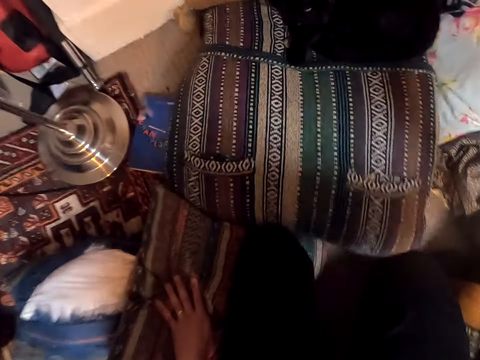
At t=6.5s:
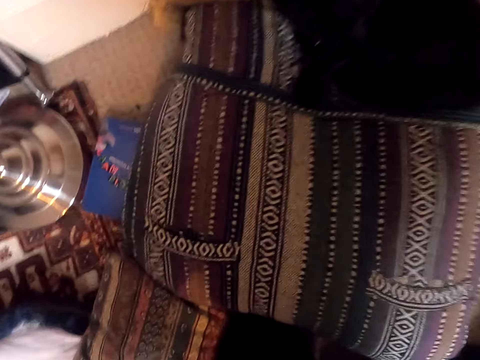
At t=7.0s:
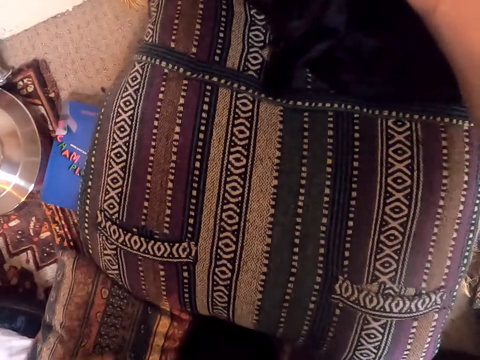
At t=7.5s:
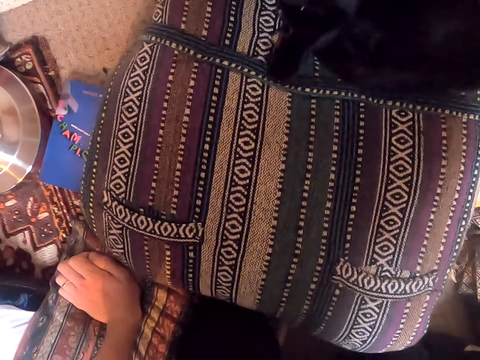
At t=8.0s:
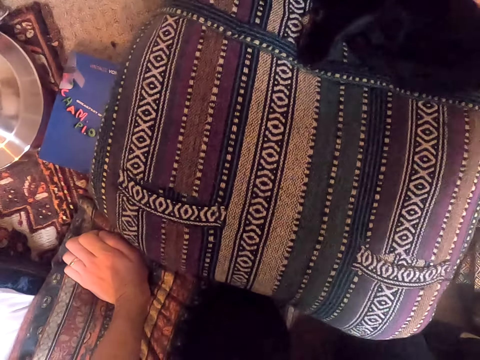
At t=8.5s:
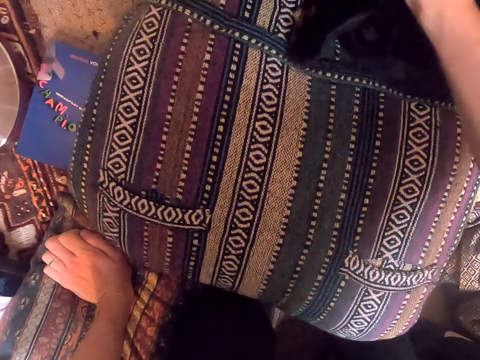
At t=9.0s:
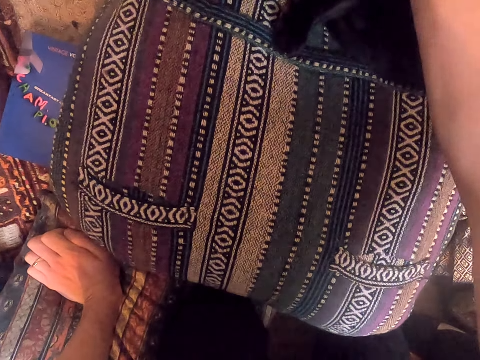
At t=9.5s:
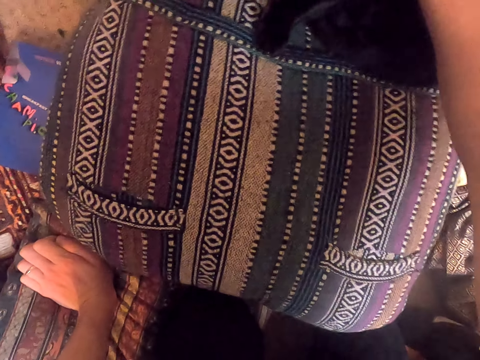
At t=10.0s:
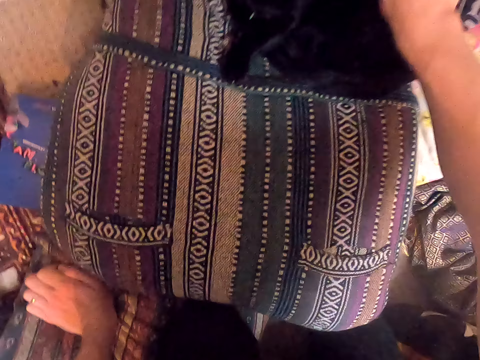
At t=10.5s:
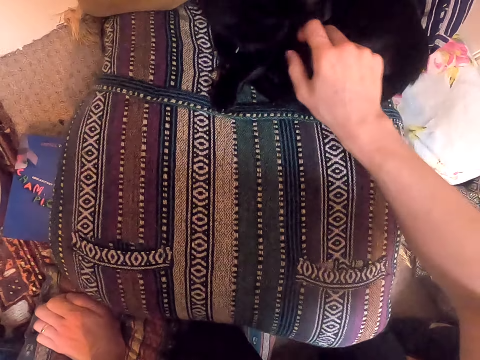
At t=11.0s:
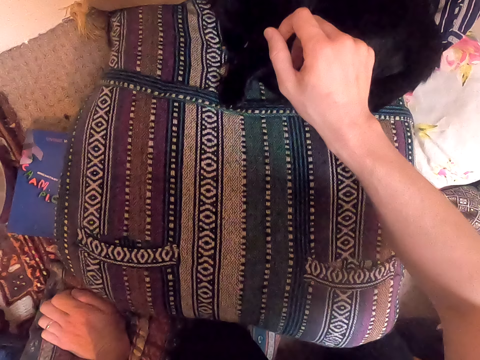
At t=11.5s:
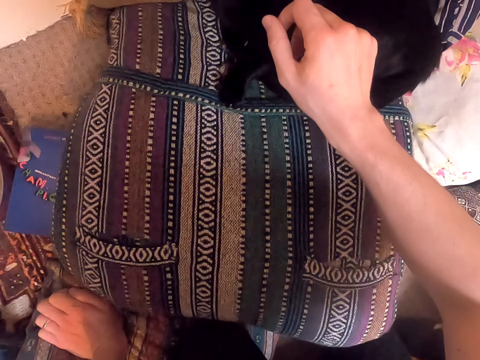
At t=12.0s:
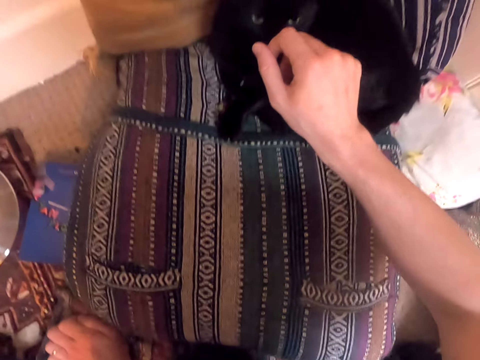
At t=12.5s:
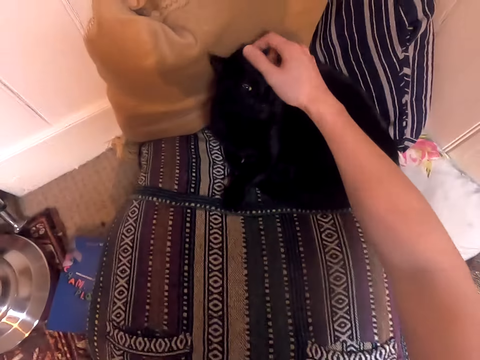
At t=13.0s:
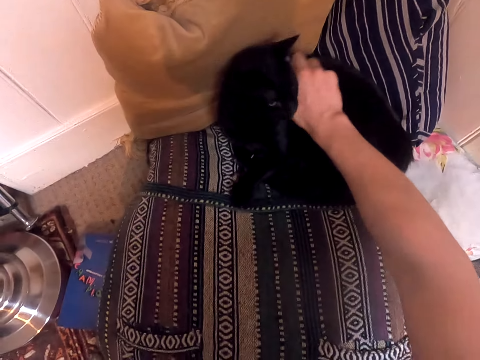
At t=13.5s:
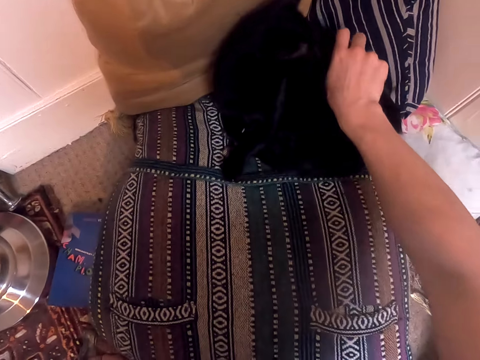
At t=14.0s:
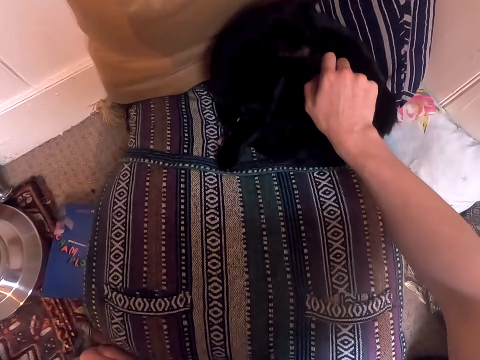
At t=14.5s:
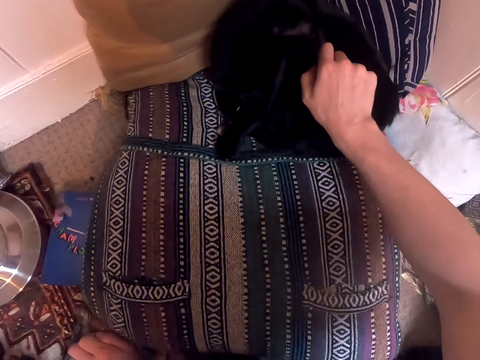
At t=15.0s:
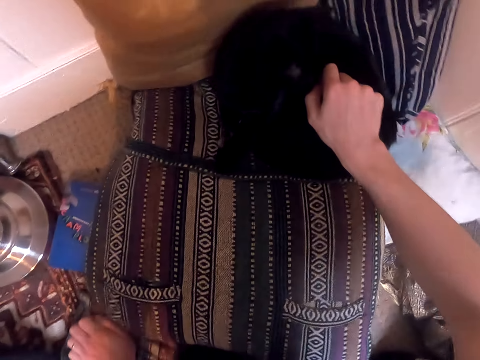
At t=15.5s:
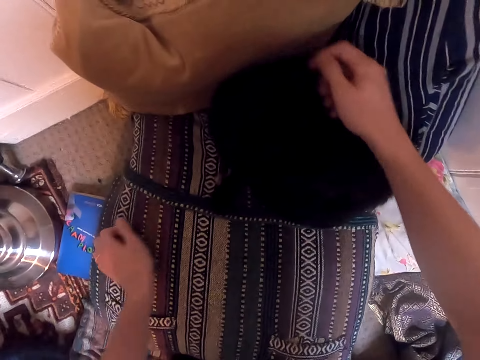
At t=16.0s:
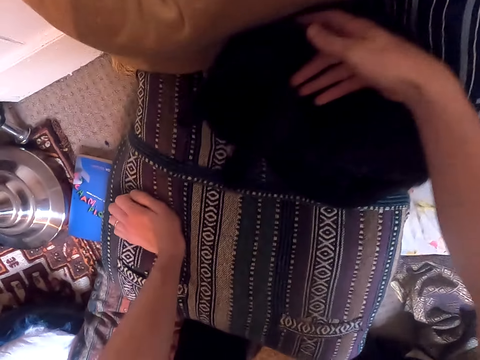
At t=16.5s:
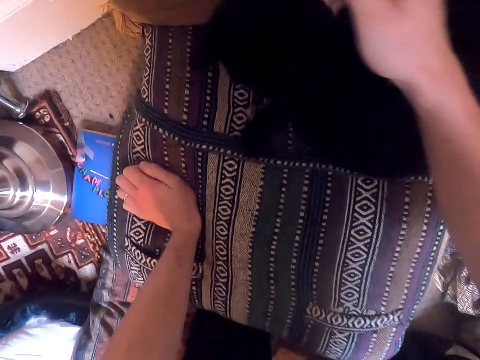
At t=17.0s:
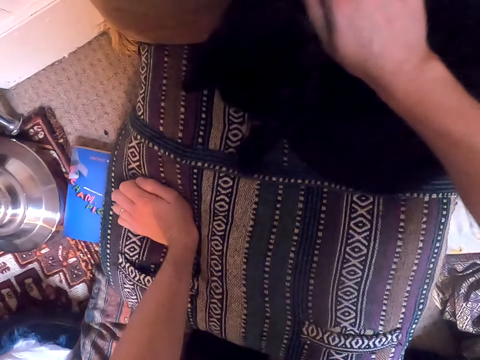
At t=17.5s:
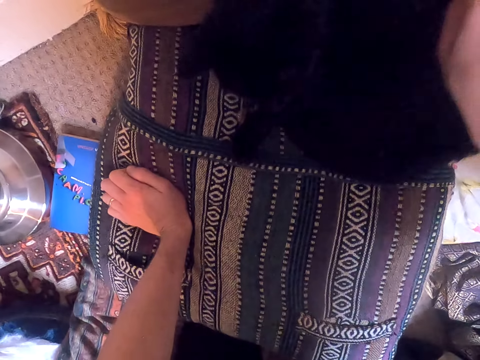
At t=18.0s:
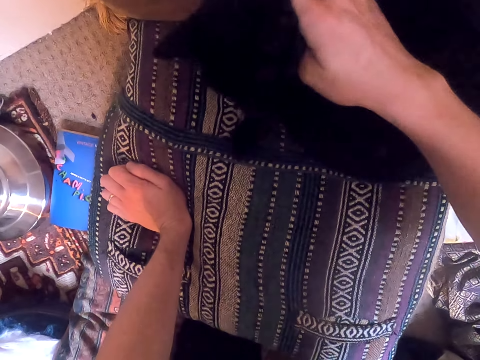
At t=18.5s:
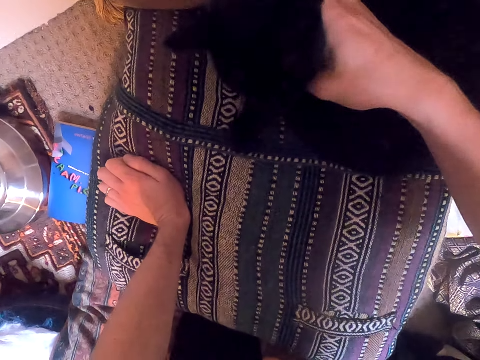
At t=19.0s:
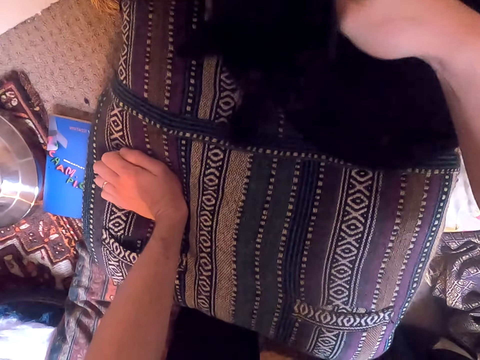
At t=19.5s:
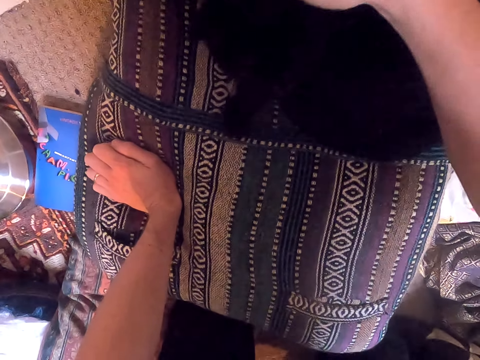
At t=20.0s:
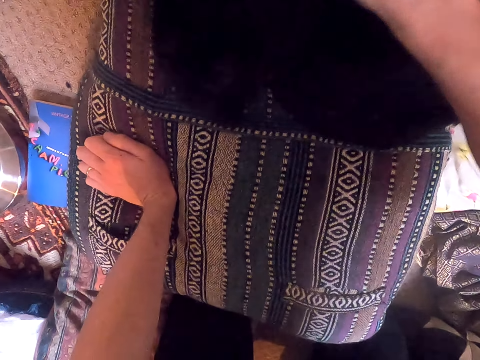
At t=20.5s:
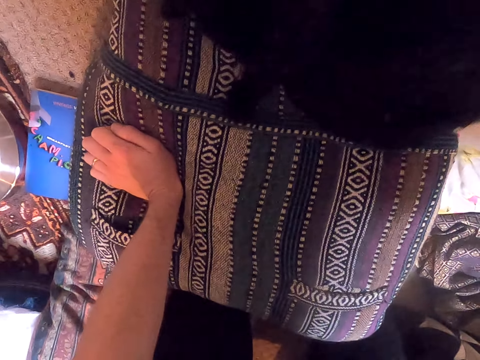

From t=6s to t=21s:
The camera wearer kneels down. He touches the cat's fur with his right hand. He plays with the cat. He touches the pillow with his left hand. He raises his upper body. He touches the cat's fur with his right hand.

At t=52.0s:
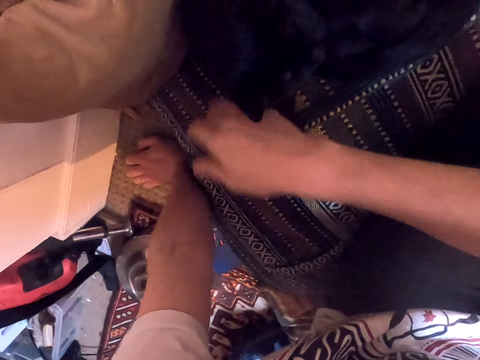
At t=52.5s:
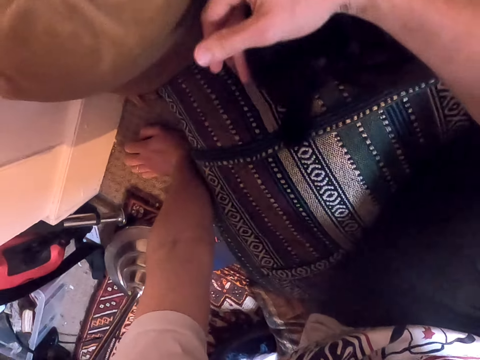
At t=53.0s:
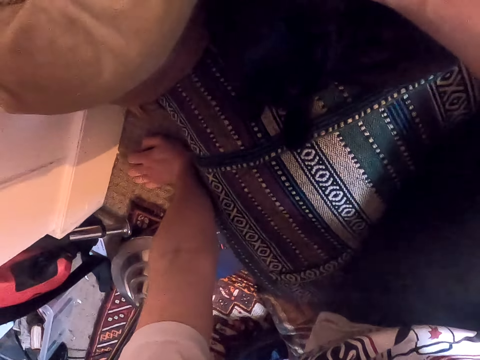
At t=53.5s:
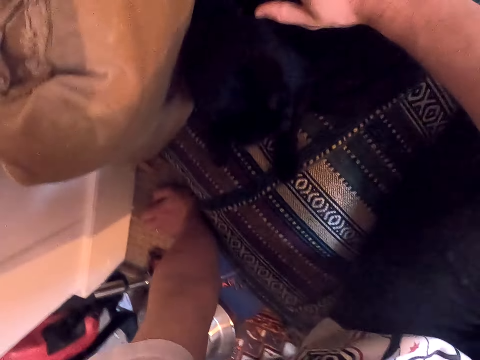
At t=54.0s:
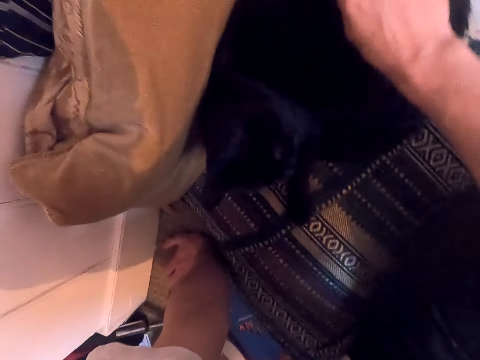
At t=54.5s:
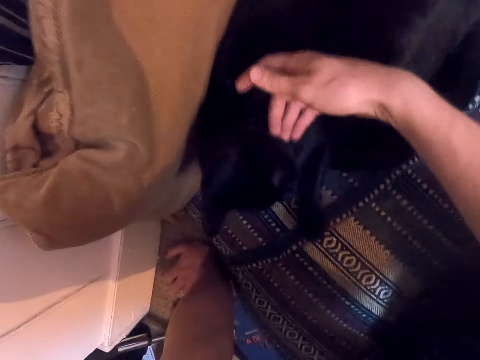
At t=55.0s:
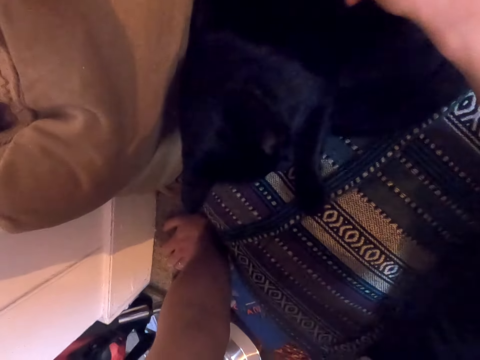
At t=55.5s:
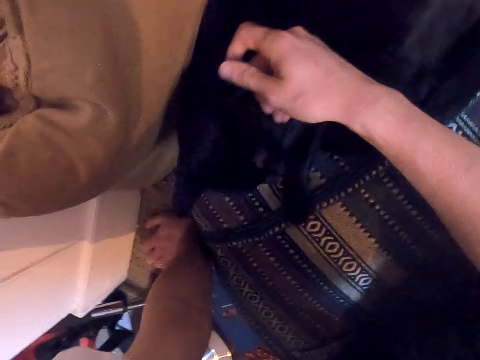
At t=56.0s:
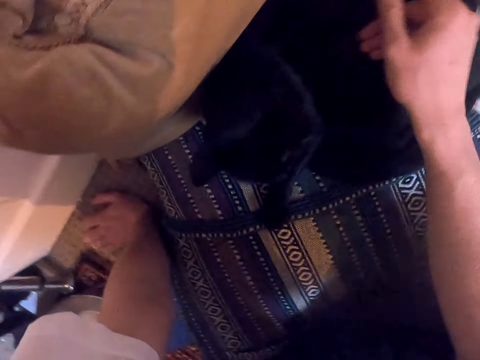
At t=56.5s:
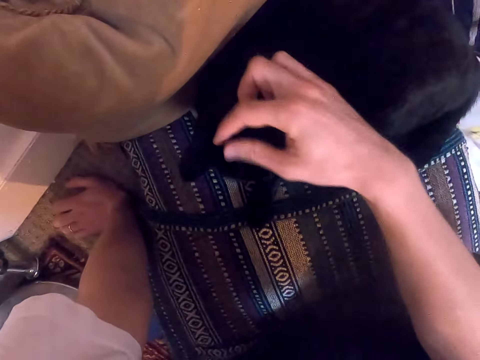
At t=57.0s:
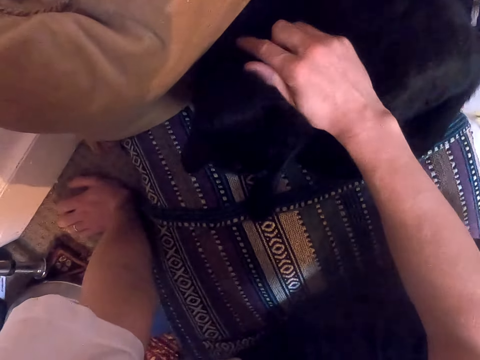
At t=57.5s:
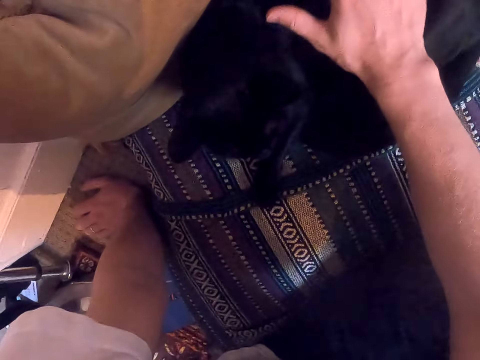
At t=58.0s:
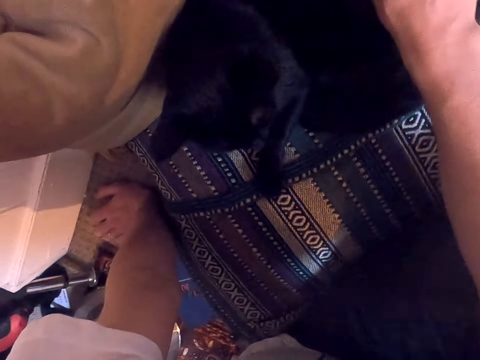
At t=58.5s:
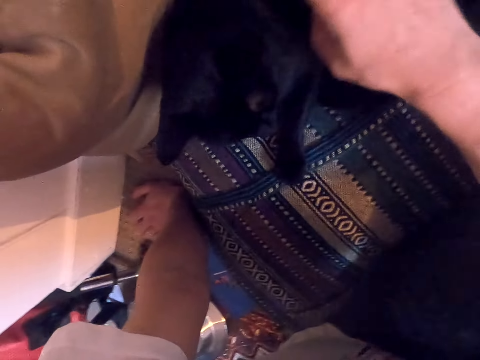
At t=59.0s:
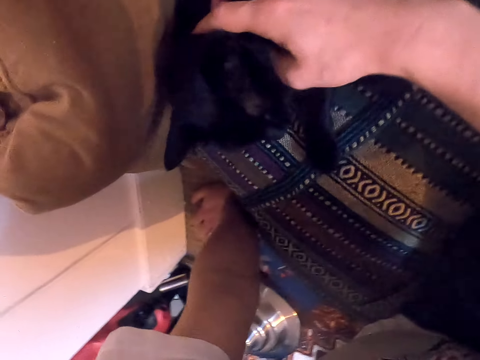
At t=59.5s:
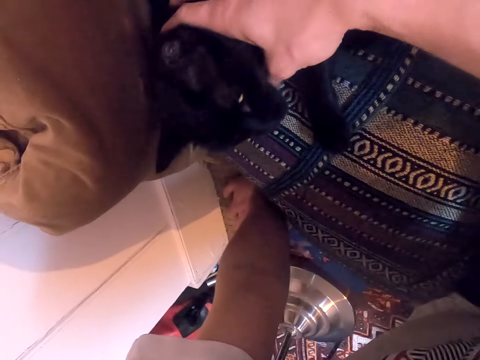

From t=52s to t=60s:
The camera wearer shifts his body. He touches the cat's fur with his right hand.

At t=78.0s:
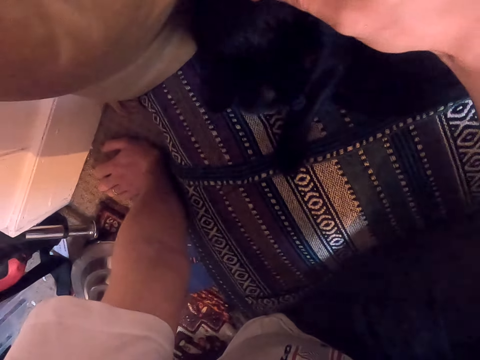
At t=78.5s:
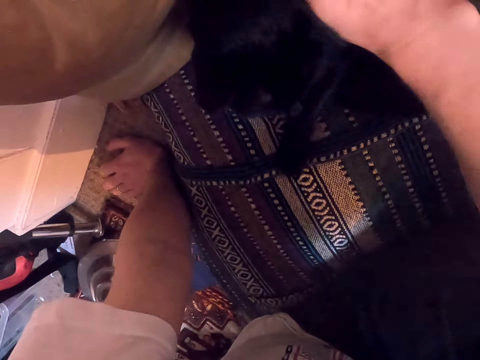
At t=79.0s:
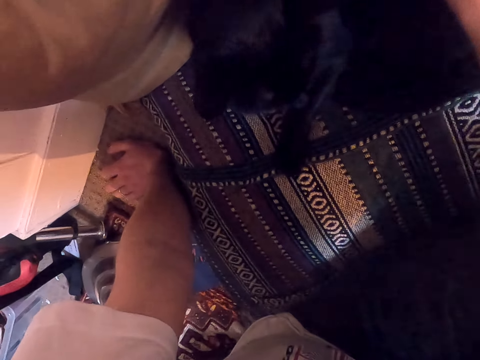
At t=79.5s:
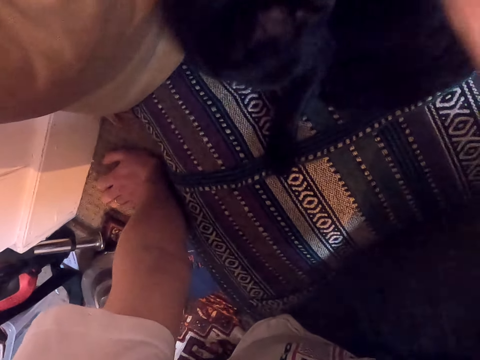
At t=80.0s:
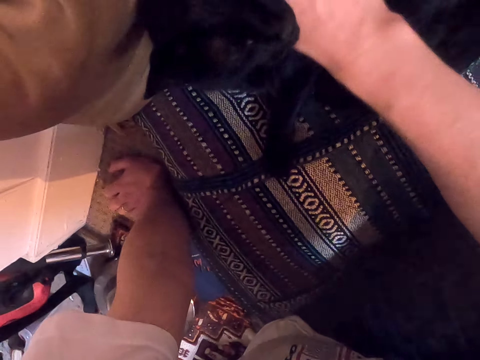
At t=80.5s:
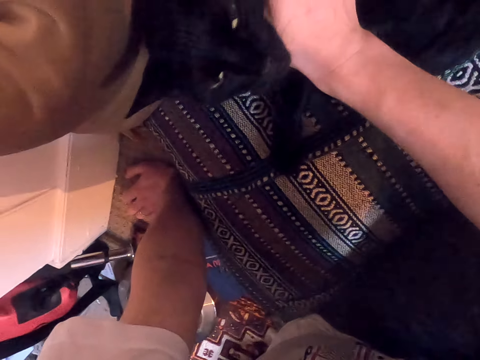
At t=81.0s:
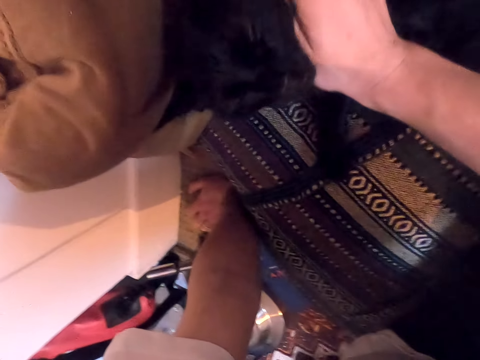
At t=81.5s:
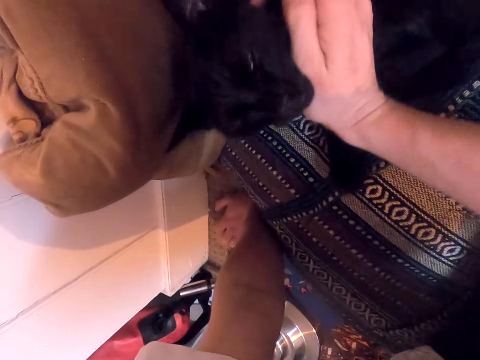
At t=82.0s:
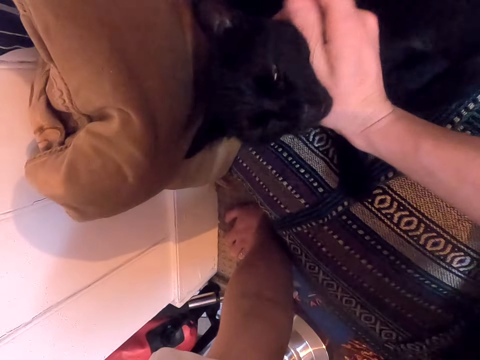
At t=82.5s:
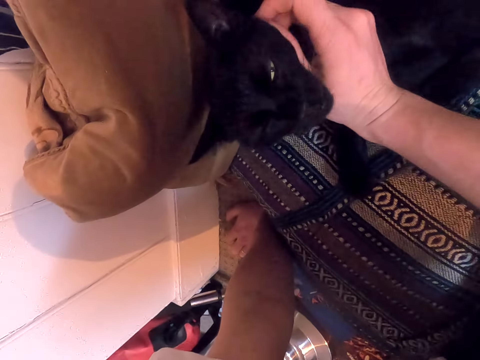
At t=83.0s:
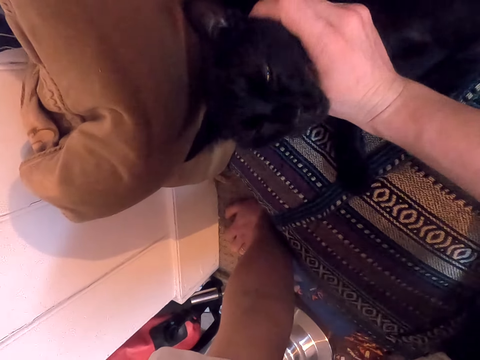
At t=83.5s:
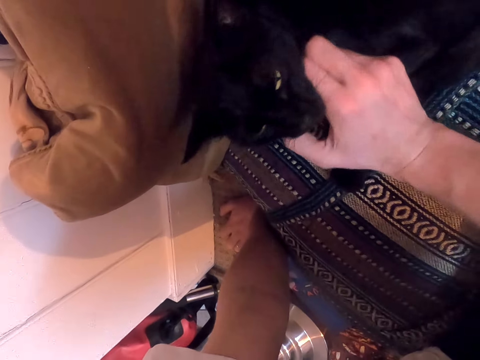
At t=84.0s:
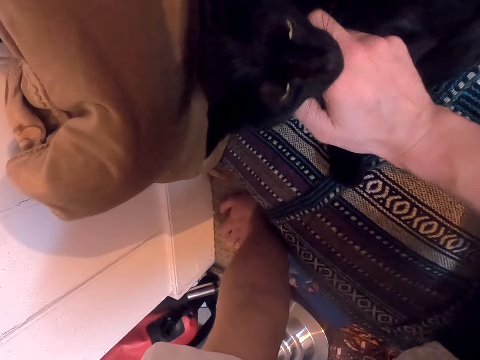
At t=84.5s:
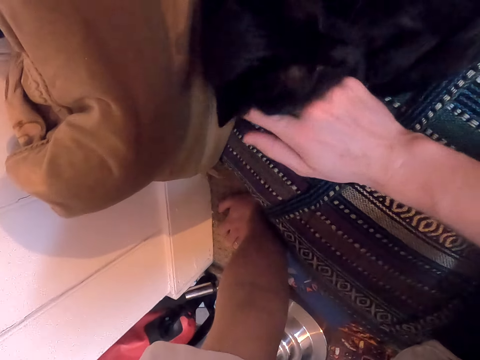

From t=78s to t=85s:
The camera wearer touches the cat's chin with his right hand.
